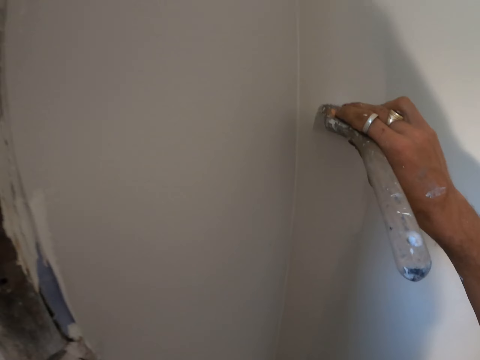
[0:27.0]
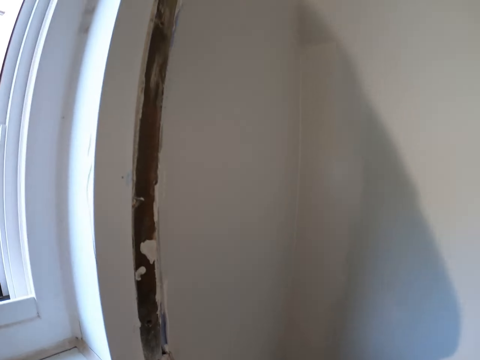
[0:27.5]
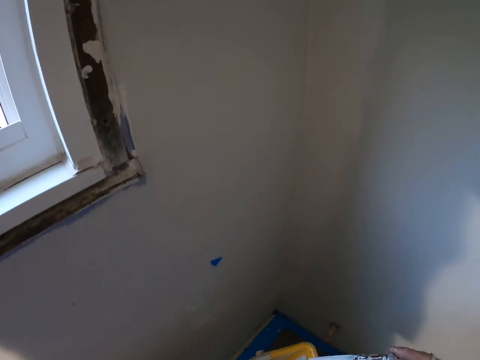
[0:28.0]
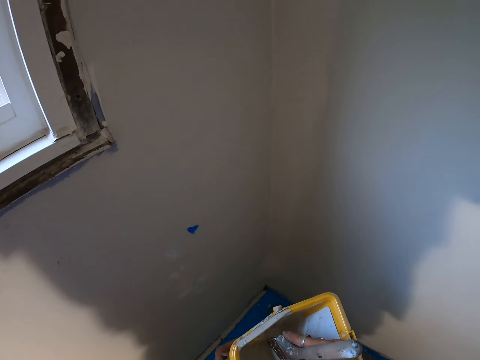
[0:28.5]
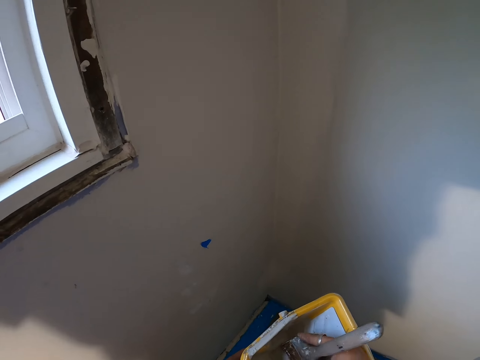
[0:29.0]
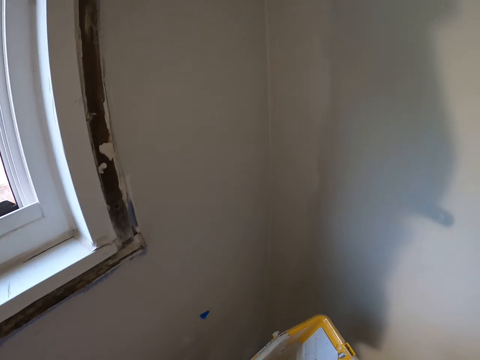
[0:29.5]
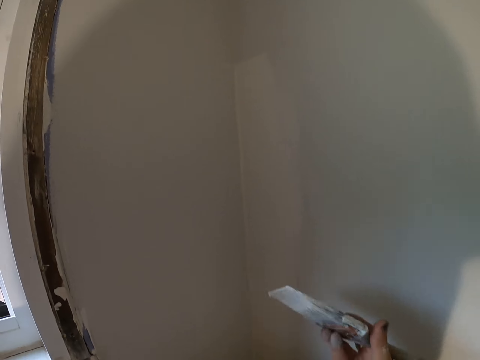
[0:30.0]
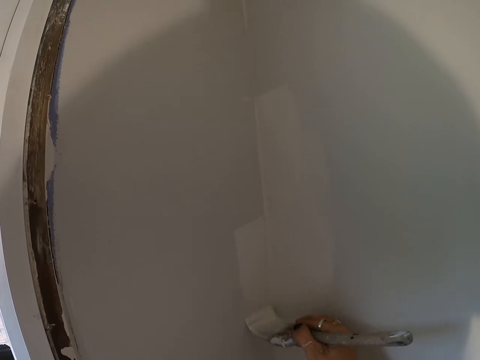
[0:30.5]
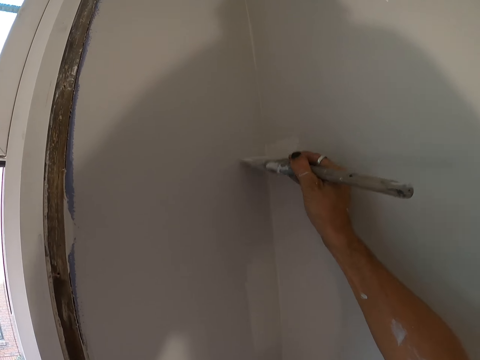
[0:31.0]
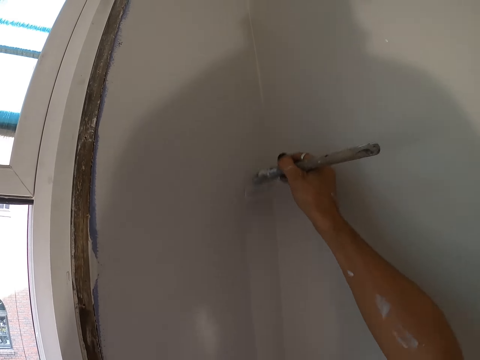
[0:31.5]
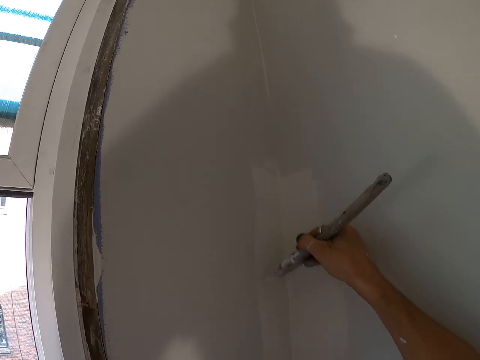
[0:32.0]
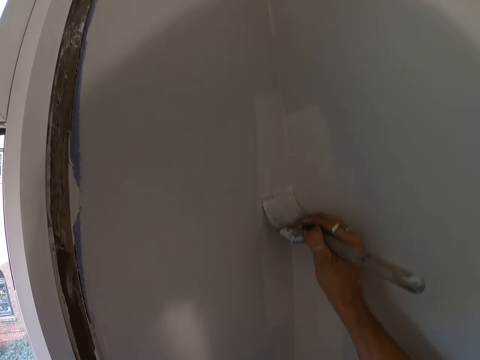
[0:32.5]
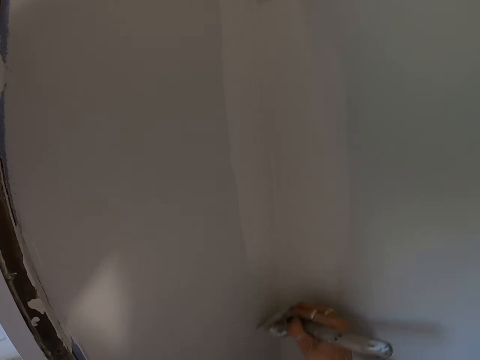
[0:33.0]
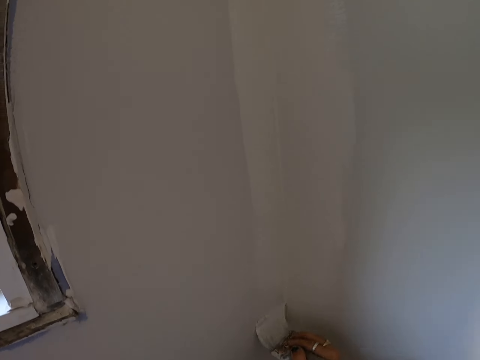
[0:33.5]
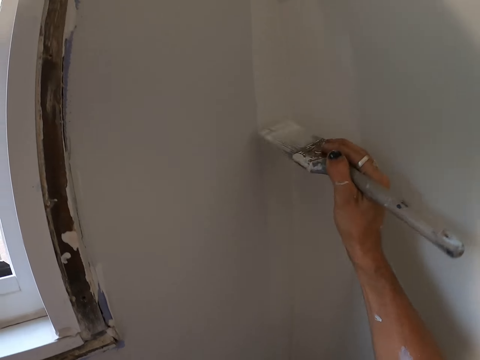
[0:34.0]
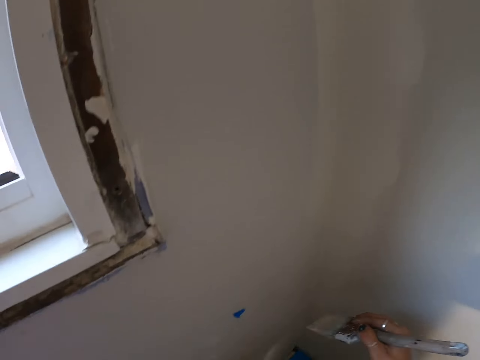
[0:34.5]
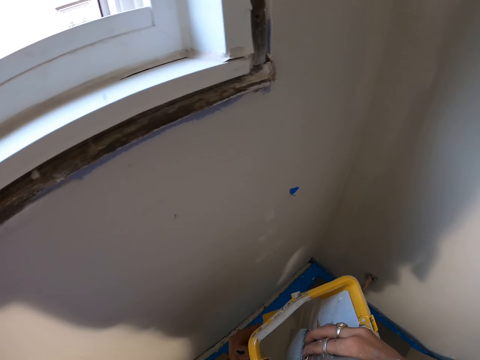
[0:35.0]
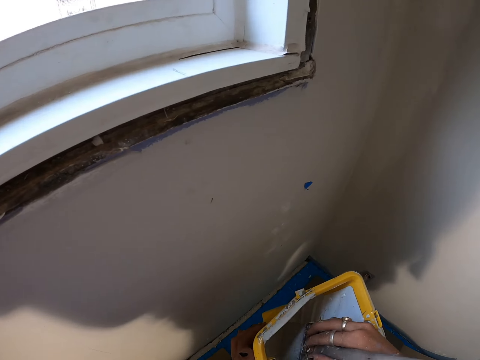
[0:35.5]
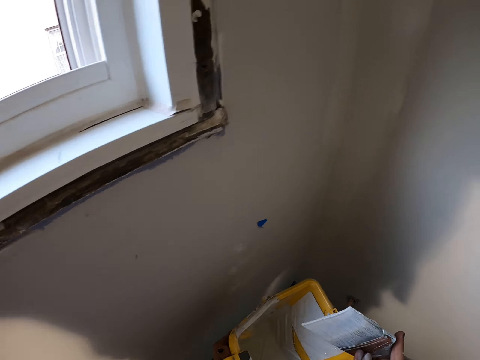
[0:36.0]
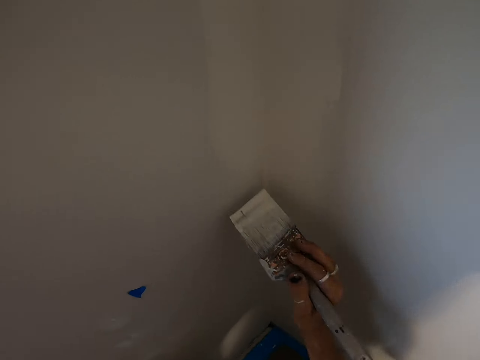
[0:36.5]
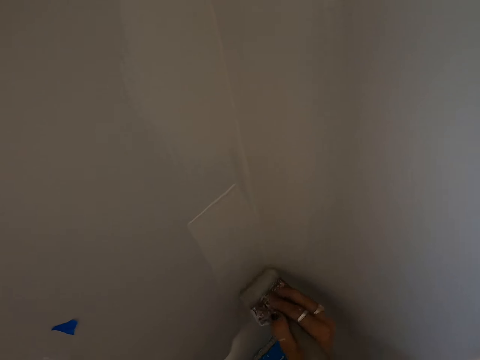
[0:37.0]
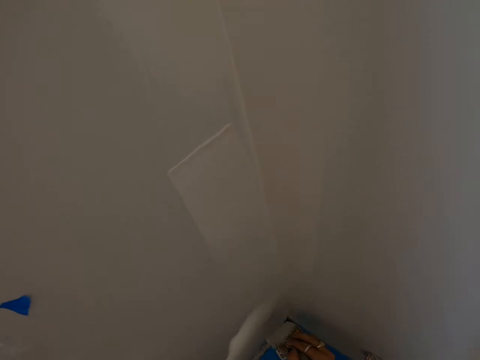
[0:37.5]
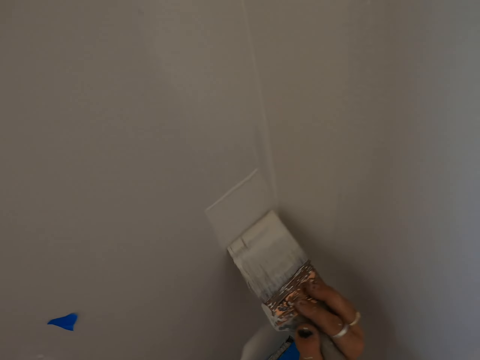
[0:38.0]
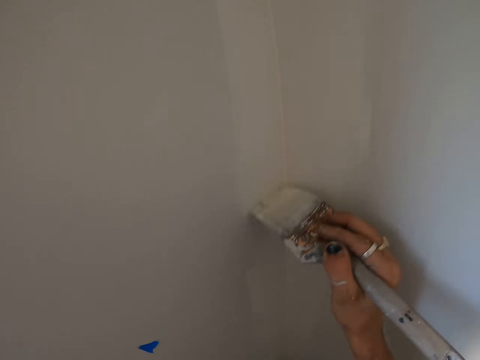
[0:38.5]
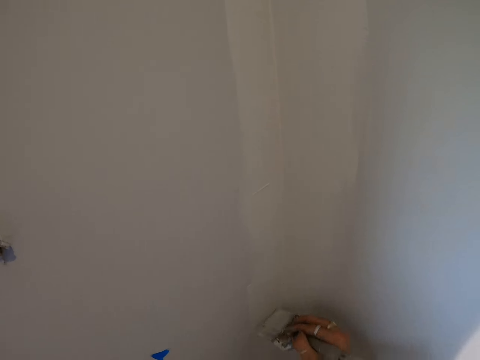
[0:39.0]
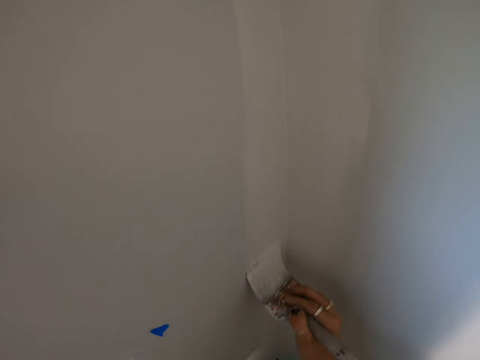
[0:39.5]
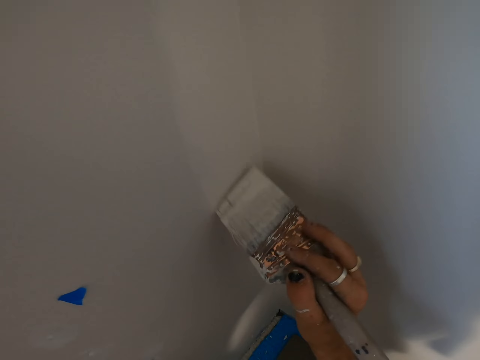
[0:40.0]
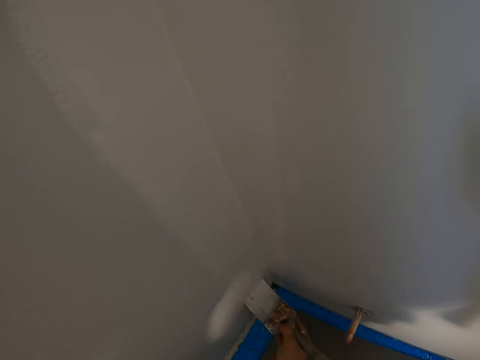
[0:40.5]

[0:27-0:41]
The camera wearer dips the paintbrush in the paint. They paint the room wall. They dip the paintbrush in the paint and paint the room wall.

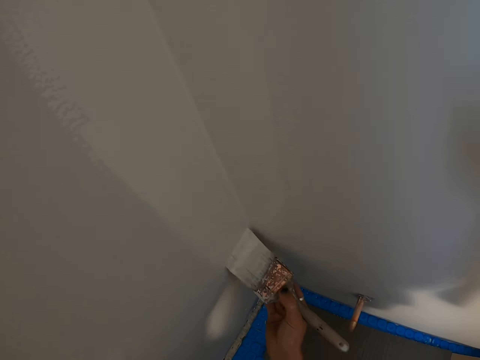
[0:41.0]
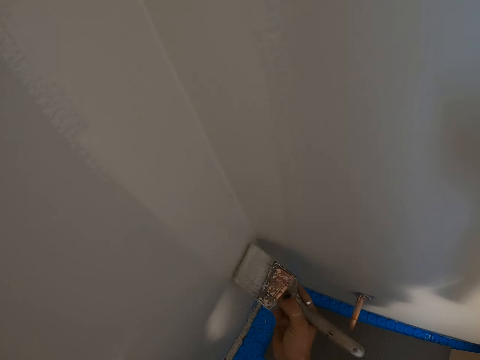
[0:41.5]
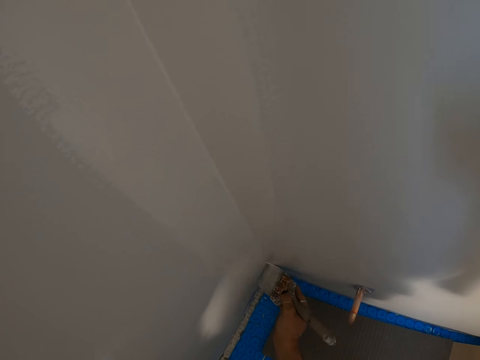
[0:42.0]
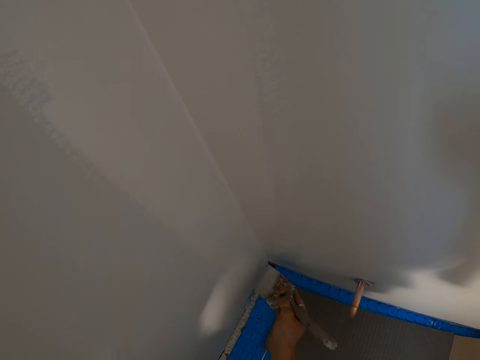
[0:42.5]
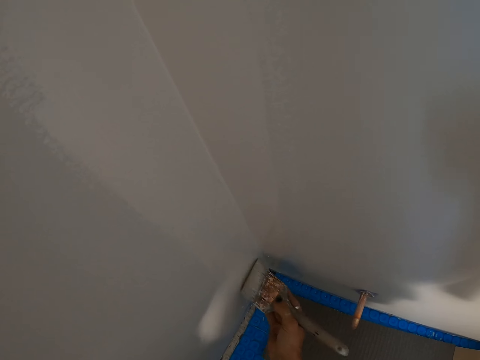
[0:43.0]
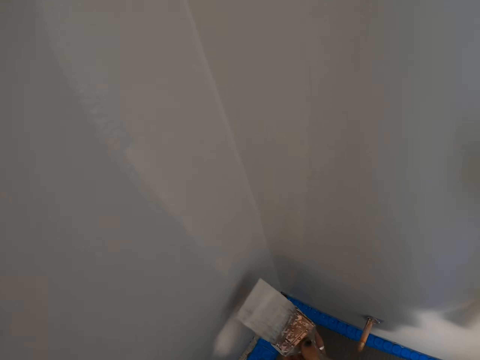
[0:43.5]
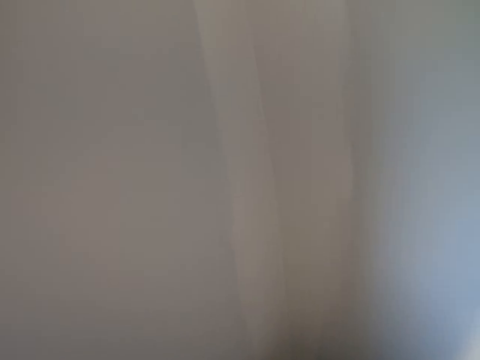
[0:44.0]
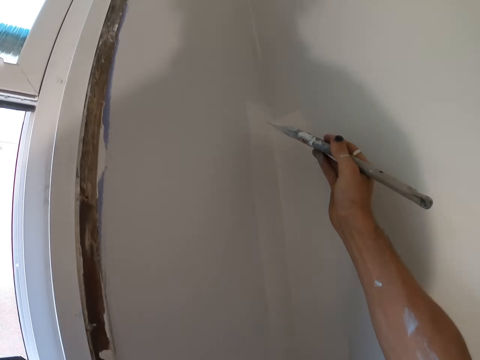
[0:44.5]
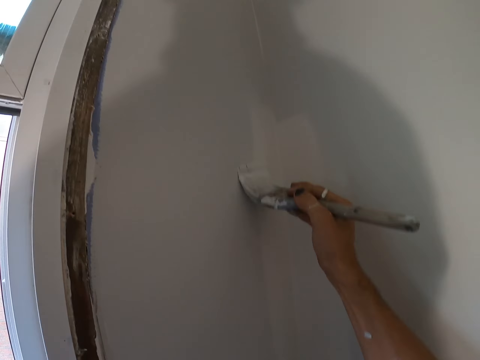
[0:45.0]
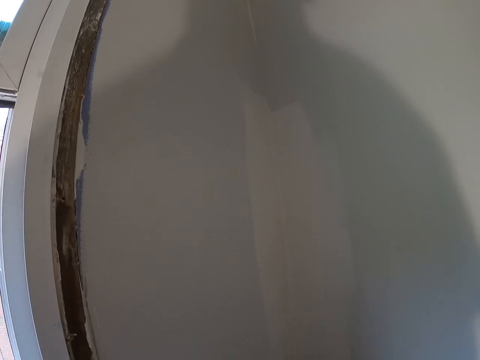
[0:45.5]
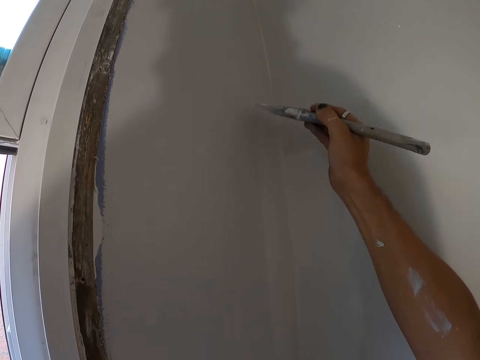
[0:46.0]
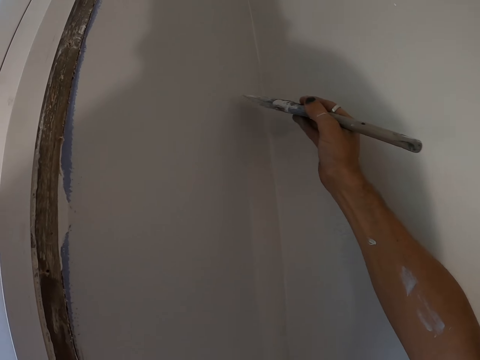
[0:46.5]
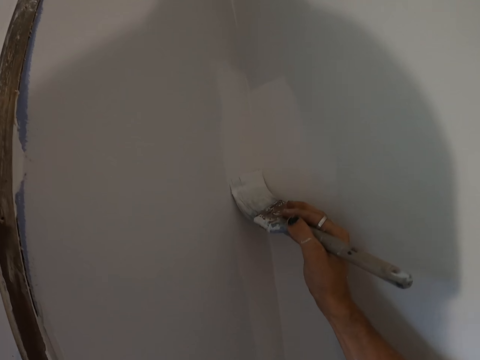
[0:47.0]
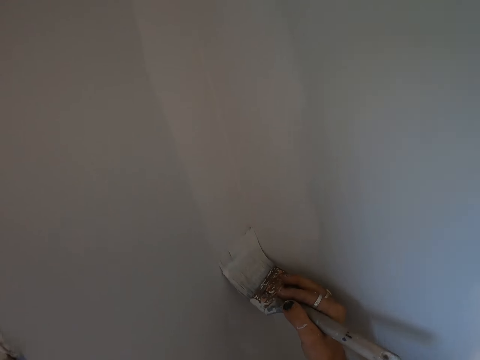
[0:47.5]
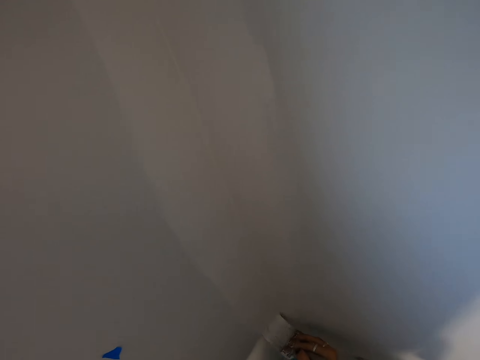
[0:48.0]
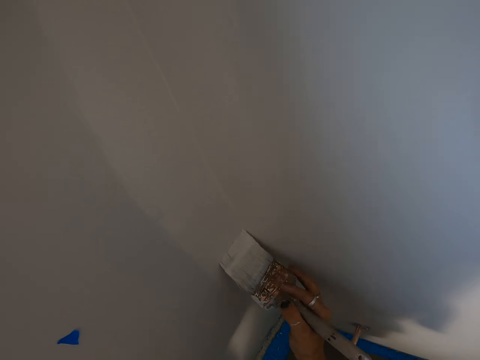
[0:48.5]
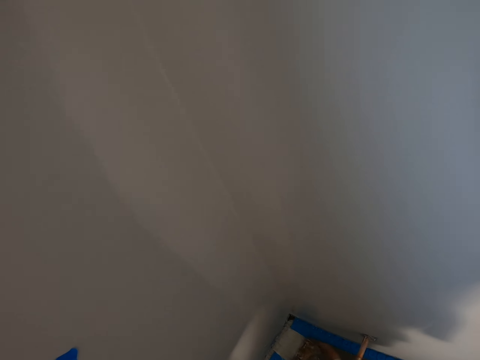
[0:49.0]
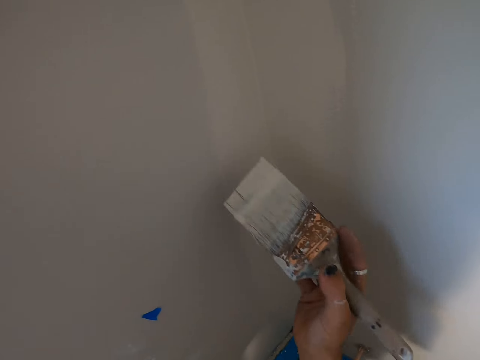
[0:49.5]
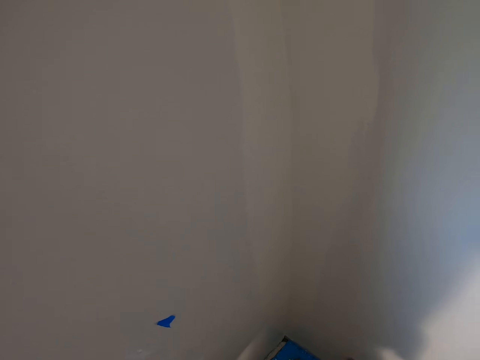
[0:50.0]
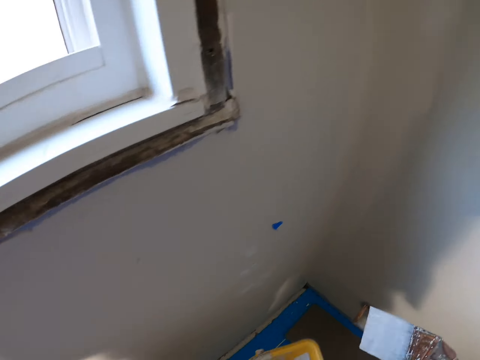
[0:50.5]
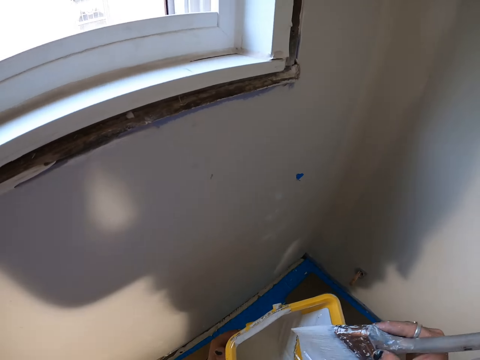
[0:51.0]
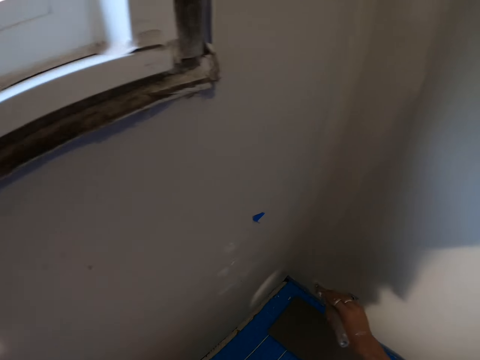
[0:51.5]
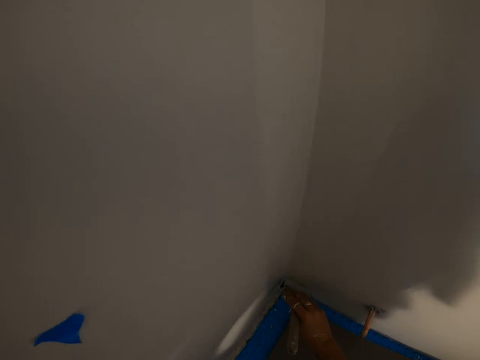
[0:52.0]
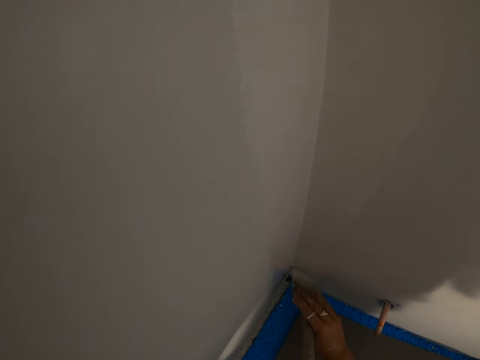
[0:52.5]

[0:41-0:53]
The camera wearer dips the paintbrush in the paint and paints the room wall.
